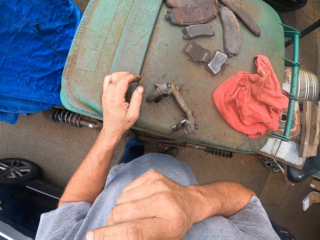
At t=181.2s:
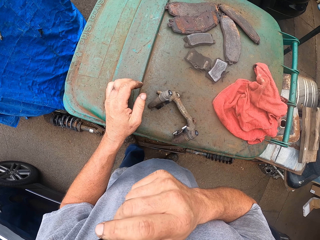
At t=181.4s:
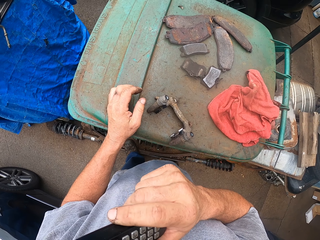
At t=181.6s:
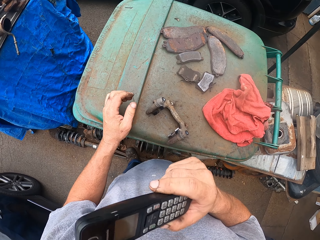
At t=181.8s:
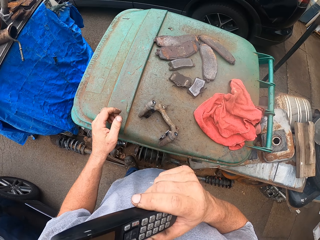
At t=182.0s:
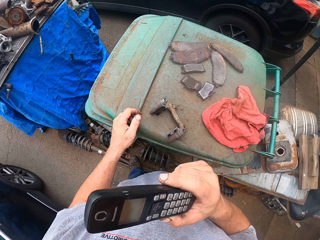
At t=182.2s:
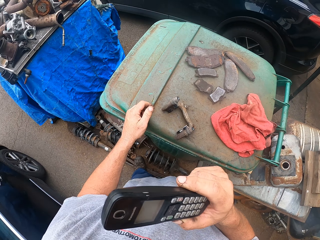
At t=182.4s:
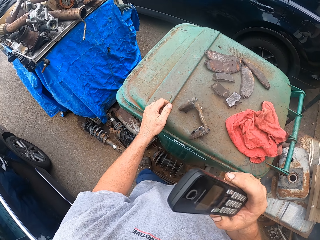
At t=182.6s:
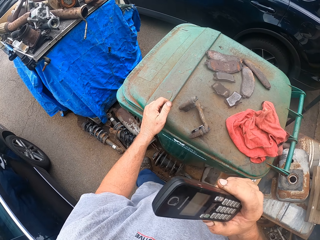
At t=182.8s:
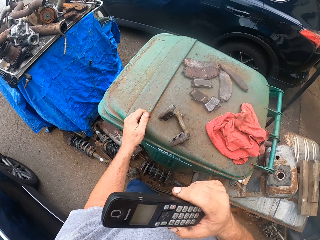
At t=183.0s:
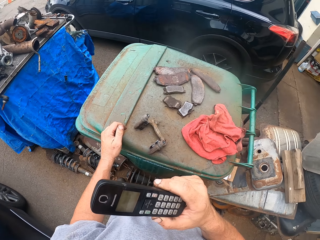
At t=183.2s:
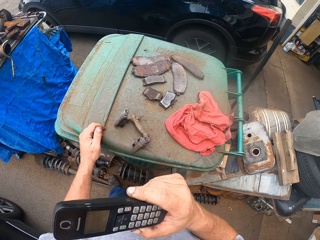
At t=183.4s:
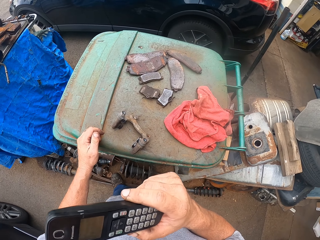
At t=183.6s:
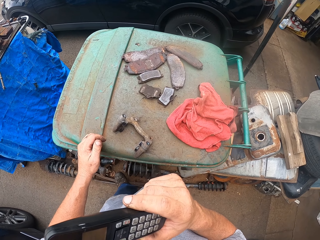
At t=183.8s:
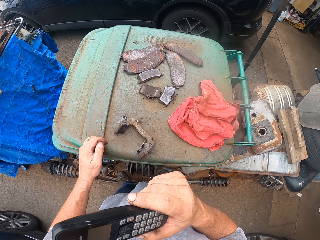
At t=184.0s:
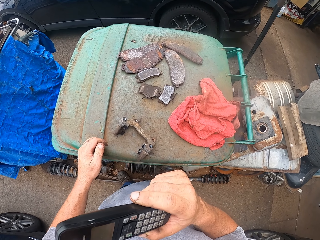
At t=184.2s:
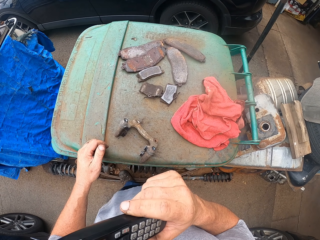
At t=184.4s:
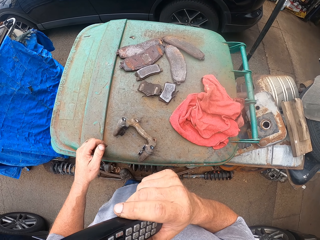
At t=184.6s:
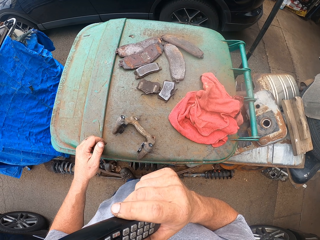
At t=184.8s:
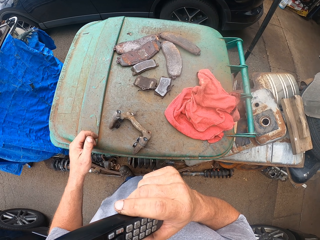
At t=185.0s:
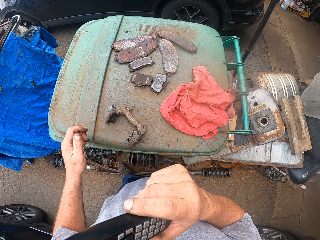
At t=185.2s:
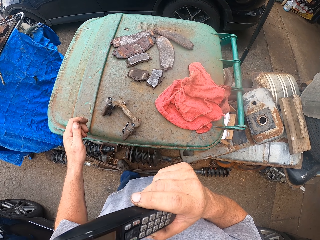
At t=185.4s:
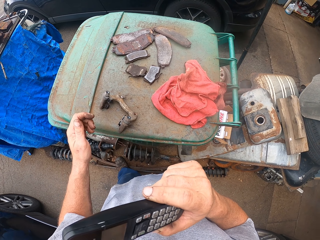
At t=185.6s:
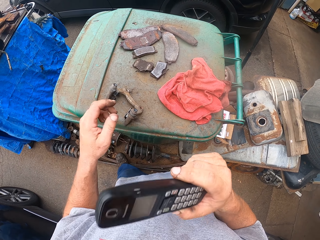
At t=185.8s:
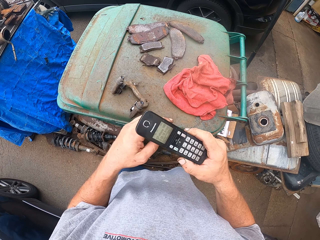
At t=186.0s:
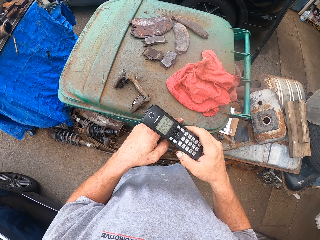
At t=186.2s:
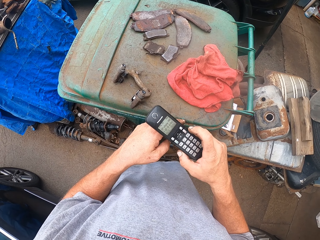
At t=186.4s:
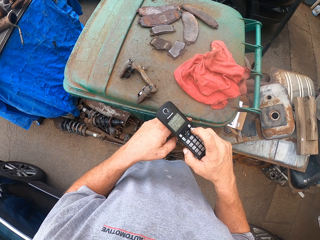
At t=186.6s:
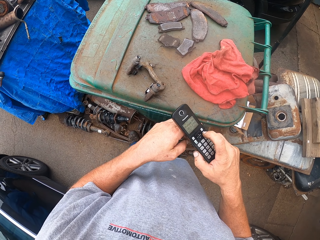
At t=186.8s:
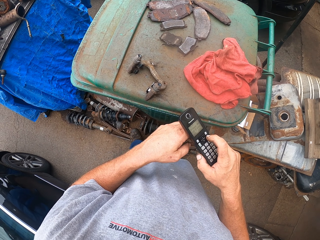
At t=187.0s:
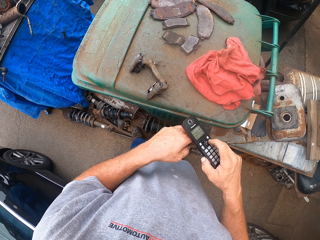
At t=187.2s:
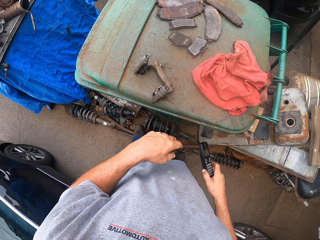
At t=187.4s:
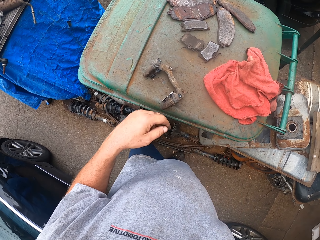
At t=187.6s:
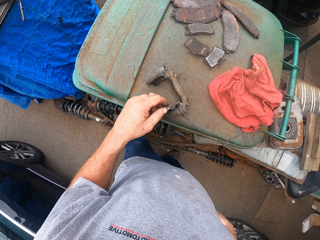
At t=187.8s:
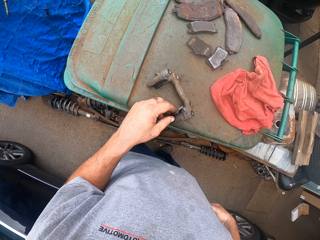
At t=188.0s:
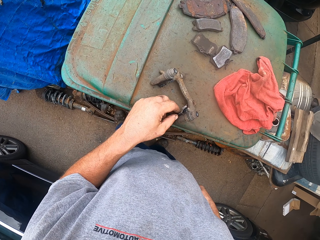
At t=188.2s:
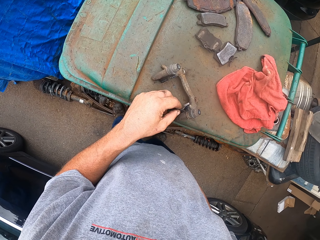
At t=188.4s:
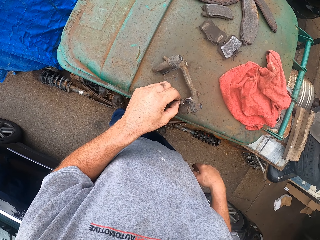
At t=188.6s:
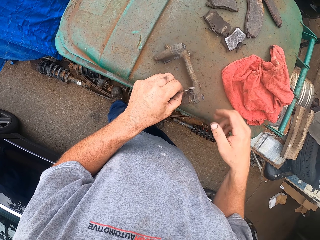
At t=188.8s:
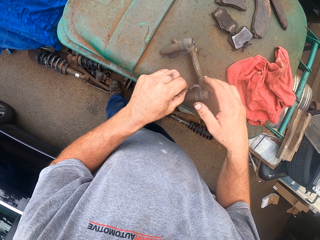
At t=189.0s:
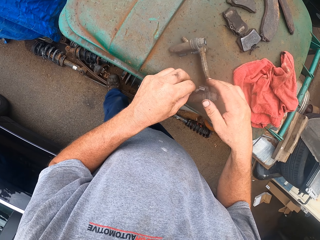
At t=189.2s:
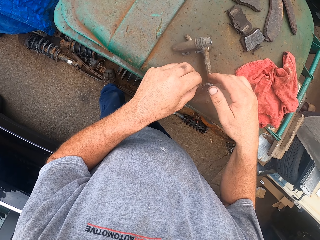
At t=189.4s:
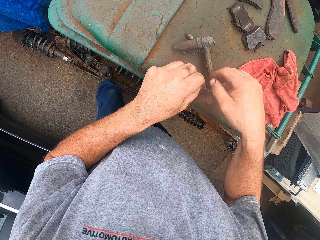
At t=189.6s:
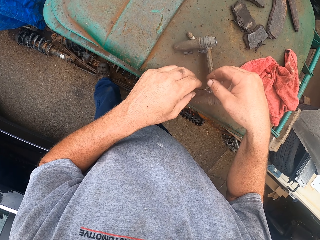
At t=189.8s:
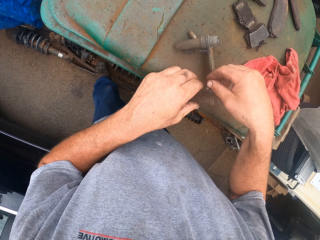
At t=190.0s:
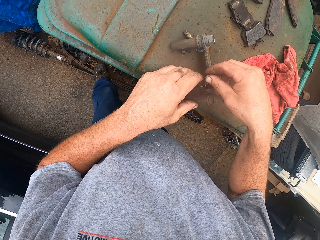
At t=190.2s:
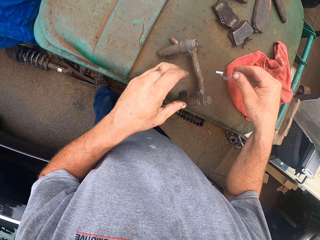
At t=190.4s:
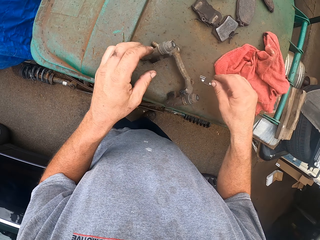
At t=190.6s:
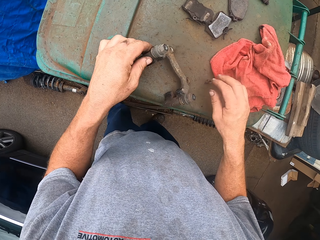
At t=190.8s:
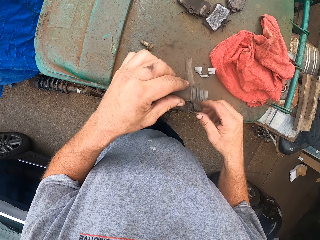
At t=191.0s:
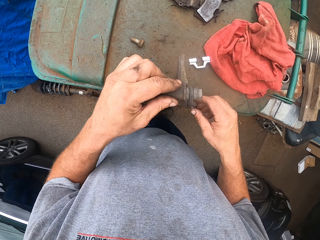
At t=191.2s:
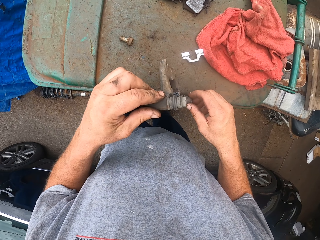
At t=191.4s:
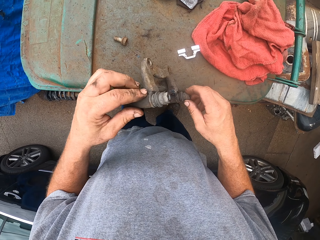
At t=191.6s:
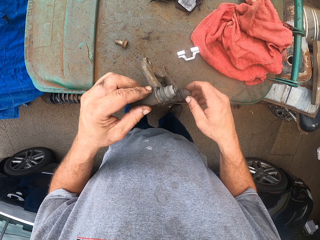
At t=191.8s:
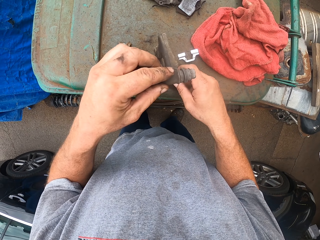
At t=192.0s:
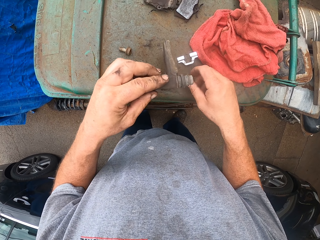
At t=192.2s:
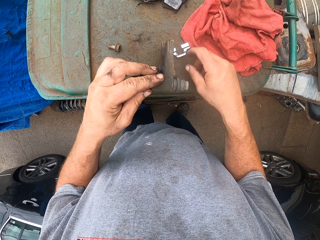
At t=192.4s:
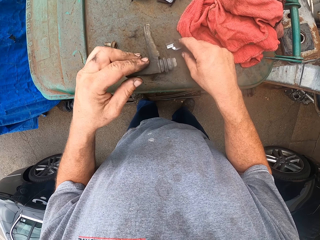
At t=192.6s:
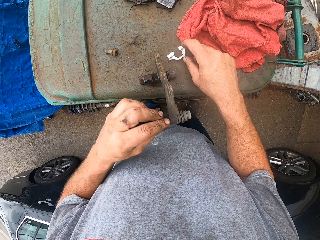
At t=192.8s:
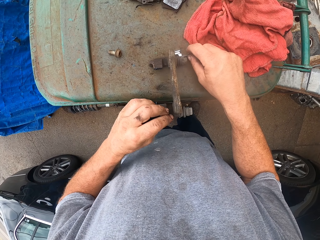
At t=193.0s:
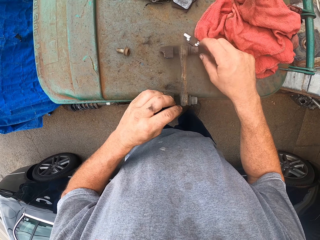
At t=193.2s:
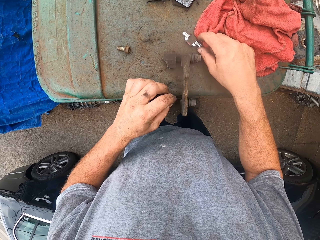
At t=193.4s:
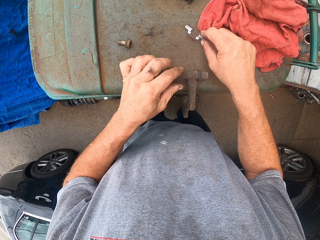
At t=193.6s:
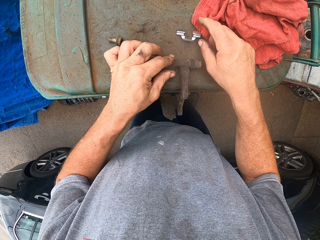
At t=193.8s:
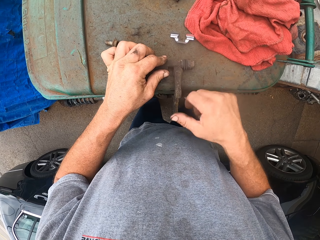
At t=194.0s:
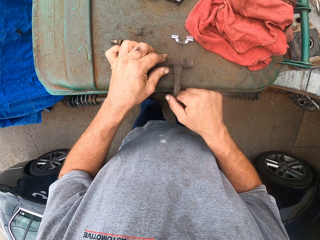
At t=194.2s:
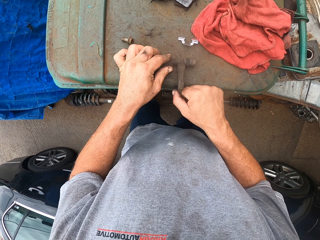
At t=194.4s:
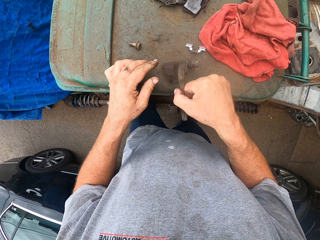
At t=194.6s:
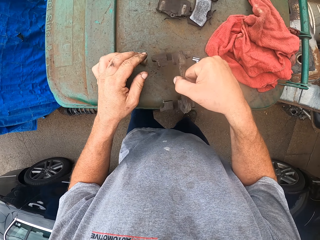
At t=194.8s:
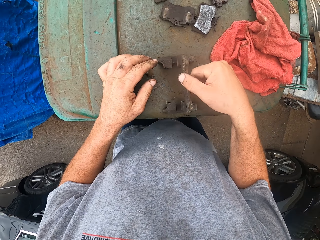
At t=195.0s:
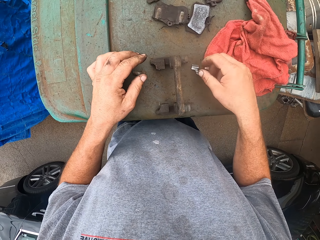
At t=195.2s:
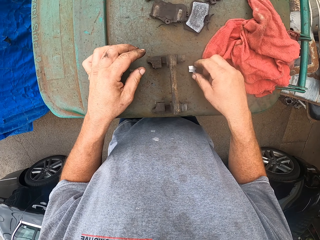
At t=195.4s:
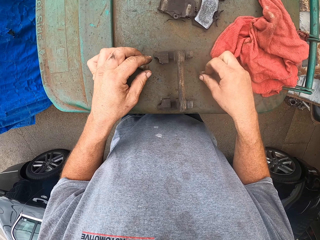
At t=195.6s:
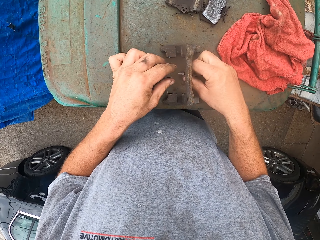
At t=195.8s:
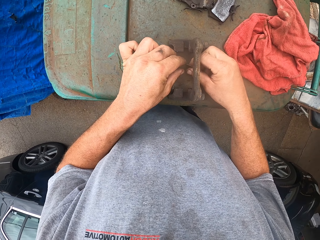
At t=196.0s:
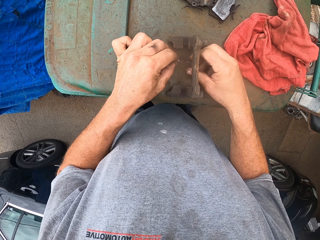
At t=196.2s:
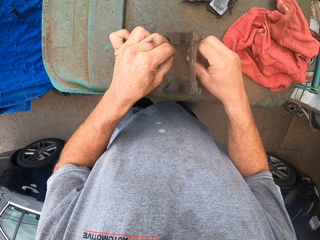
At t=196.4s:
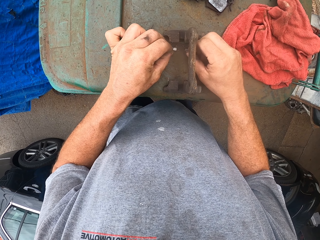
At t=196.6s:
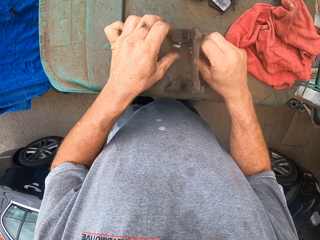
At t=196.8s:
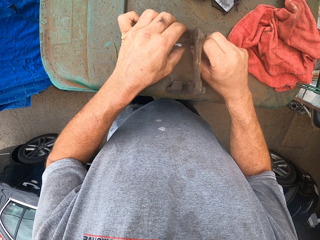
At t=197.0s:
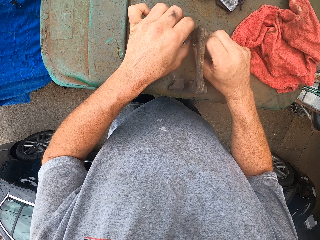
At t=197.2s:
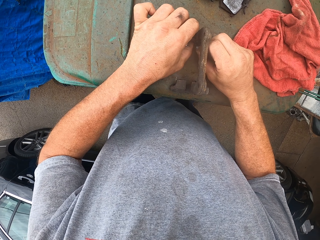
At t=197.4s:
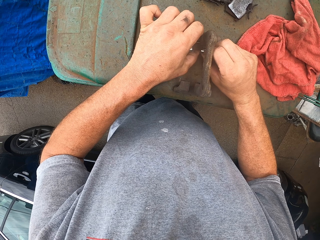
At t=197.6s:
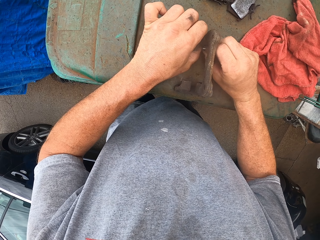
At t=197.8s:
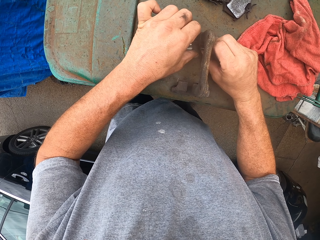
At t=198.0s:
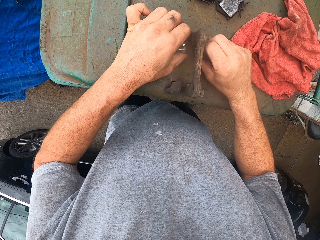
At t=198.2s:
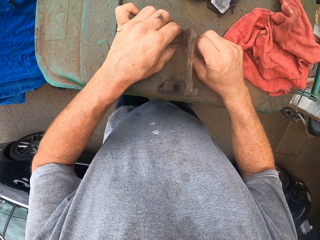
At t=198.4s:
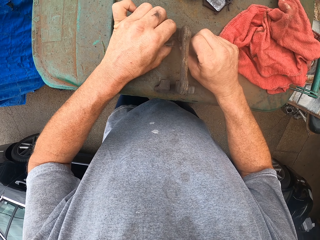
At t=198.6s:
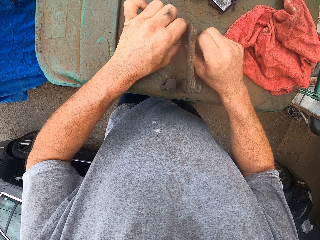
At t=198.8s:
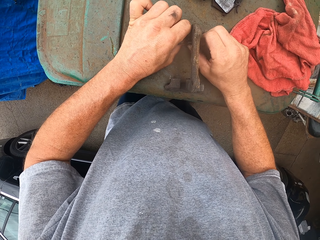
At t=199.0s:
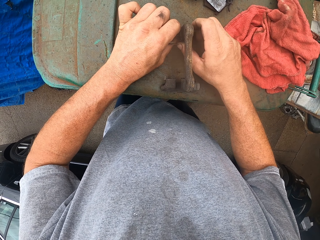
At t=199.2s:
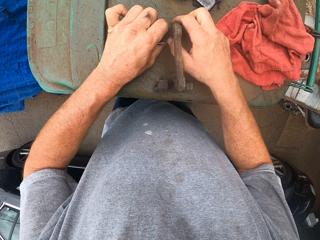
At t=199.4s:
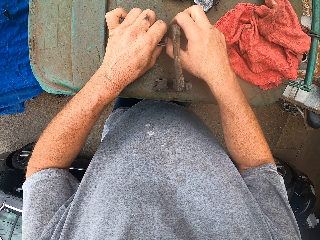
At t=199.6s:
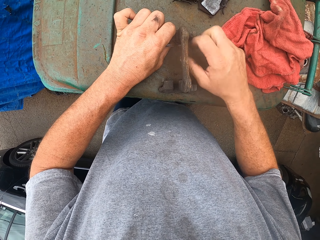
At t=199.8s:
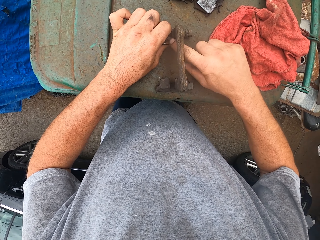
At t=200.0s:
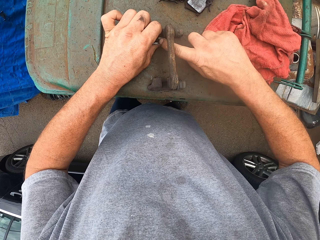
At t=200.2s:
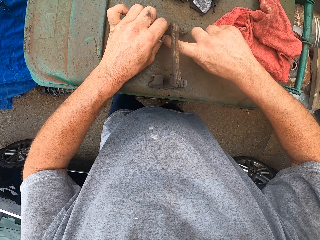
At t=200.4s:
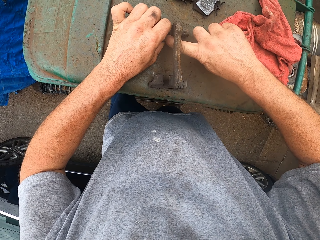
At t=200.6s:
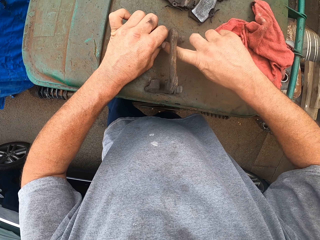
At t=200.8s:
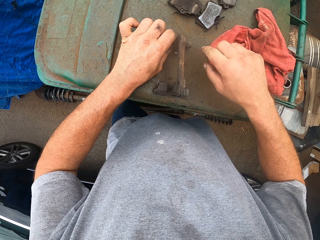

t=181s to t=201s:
The camera wearer drops something on the bin. He puts the phone or remote in his pocket. He touches something. He lifts something. He puts something on the bin. He touches something. He picks something. He moves something. He fixes something on something.

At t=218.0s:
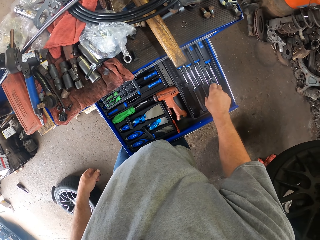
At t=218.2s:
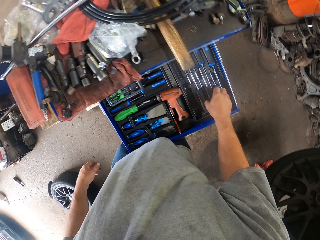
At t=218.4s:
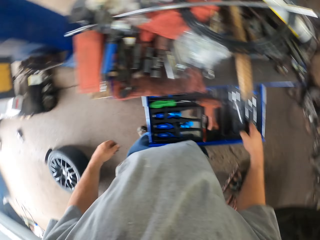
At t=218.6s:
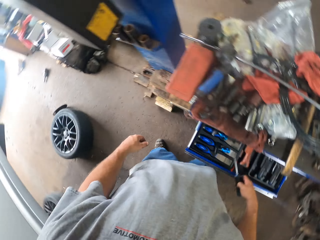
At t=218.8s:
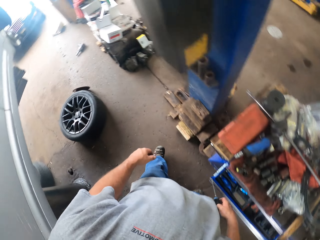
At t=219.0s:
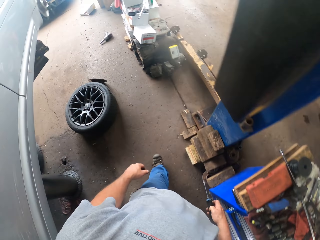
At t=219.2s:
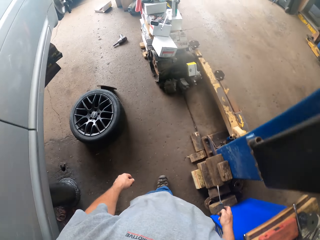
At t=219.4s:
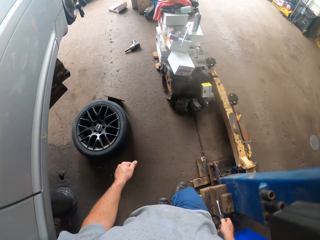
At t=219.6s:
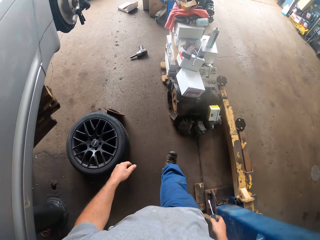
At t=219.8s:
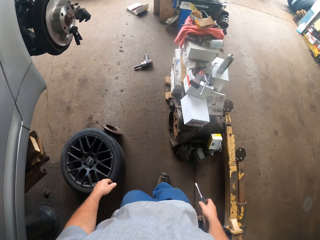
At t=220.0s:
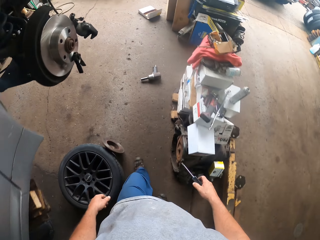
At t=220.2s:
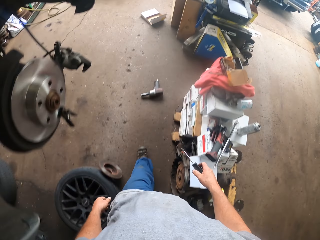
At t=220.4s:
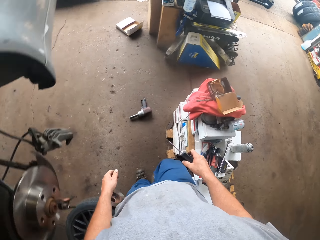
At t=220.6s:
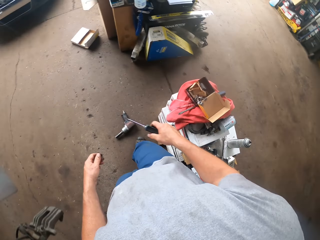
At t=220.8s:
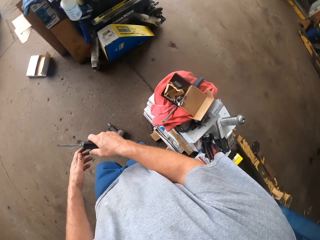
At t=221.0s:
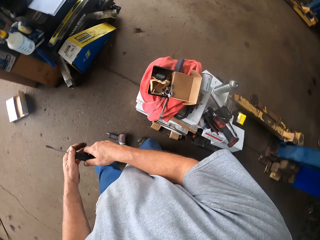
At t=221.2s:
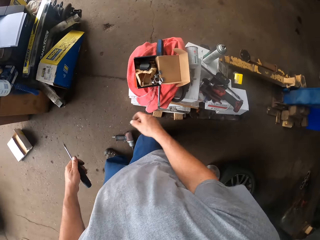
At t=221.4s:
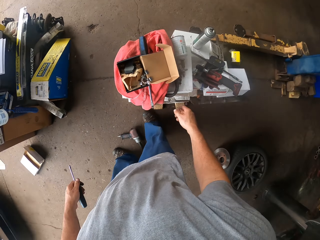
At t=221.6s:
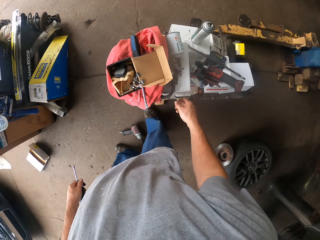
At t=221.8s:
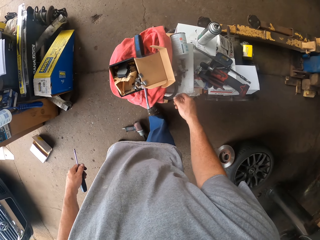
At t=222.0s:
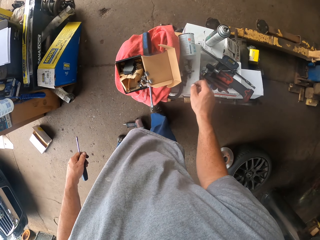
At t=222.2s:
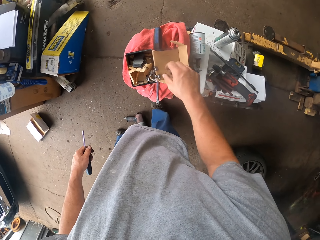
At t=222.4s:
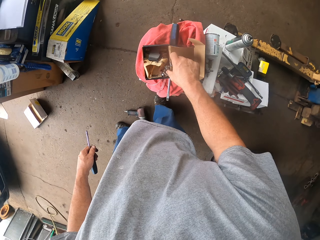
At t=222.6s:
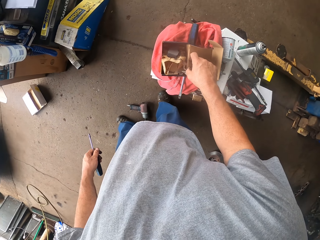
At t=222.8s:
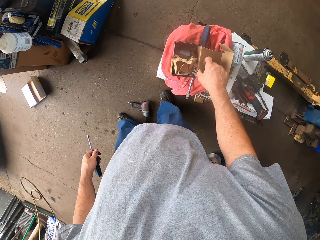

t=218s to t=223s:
The camera wearer puts a screwdriver in the drawer. They pick the screwdriver. They move around. They hold the screwdriver with the left hand.
